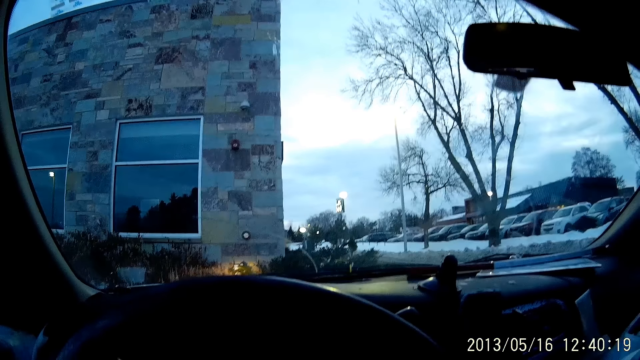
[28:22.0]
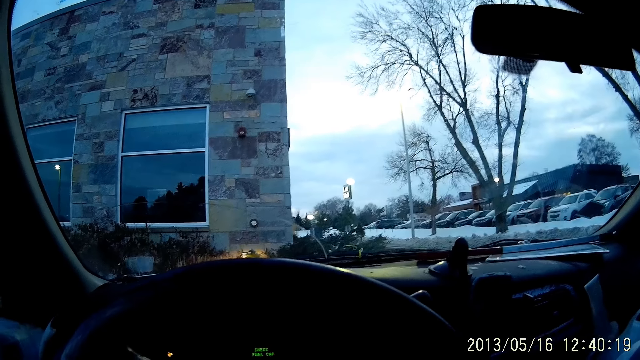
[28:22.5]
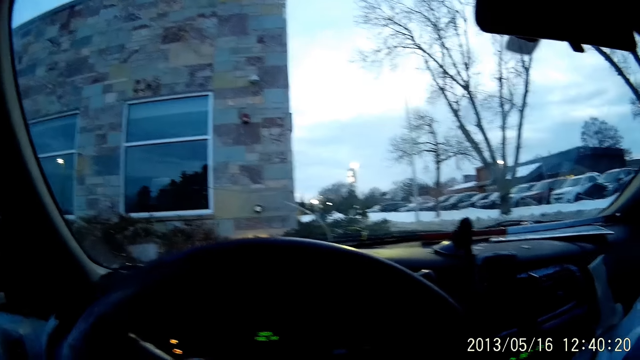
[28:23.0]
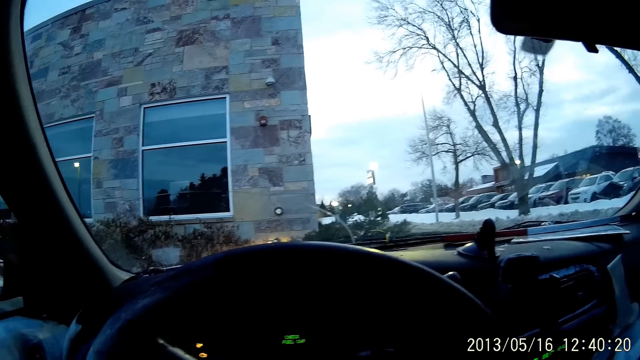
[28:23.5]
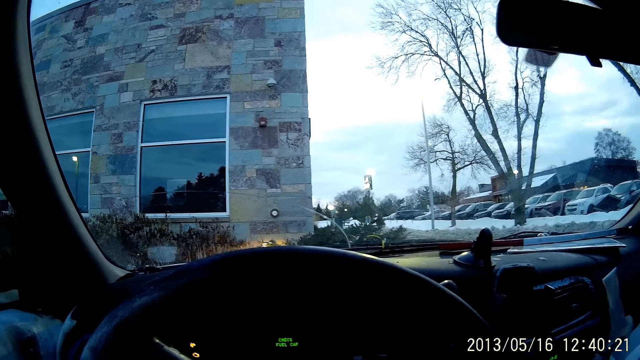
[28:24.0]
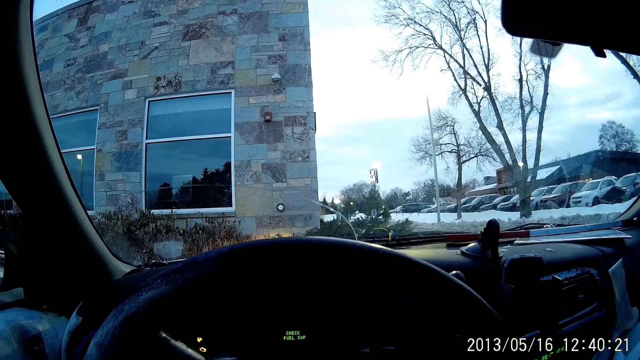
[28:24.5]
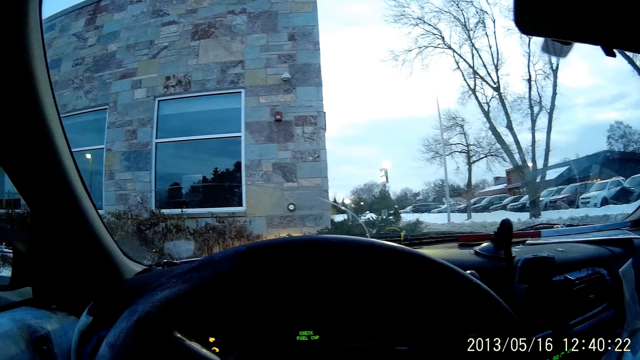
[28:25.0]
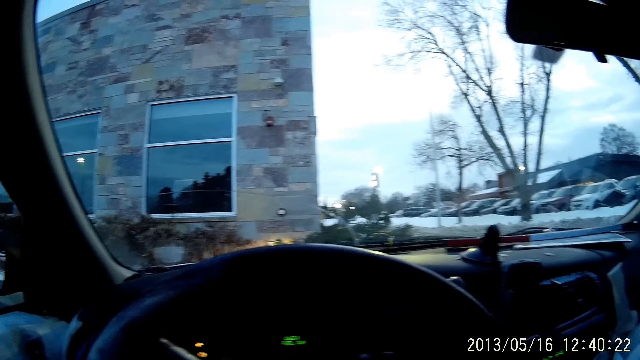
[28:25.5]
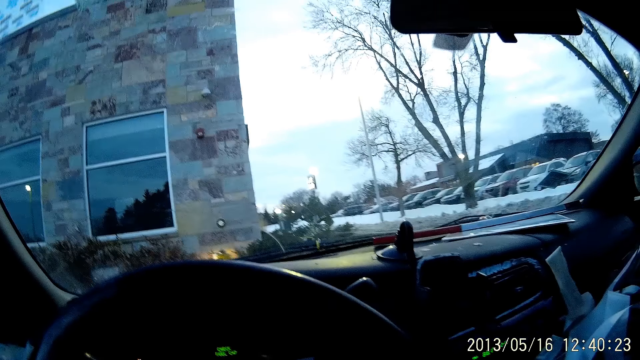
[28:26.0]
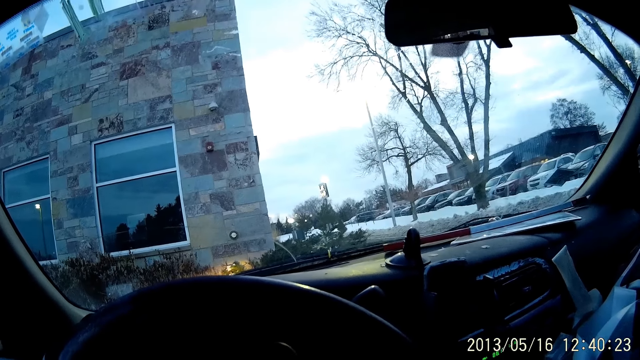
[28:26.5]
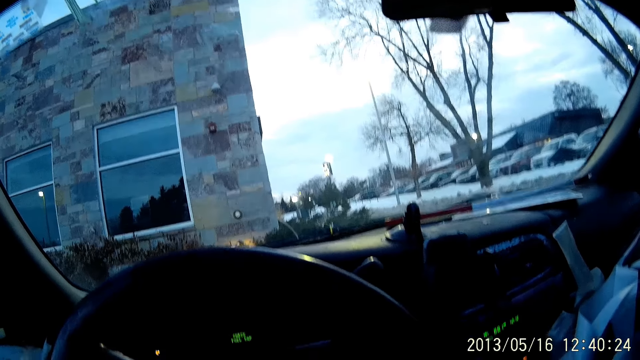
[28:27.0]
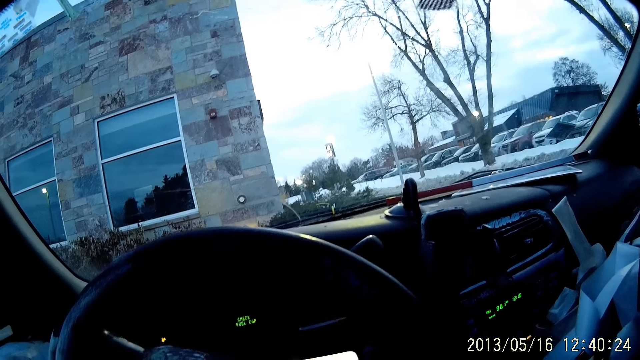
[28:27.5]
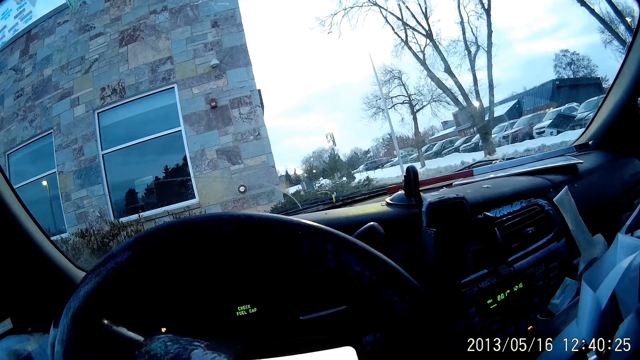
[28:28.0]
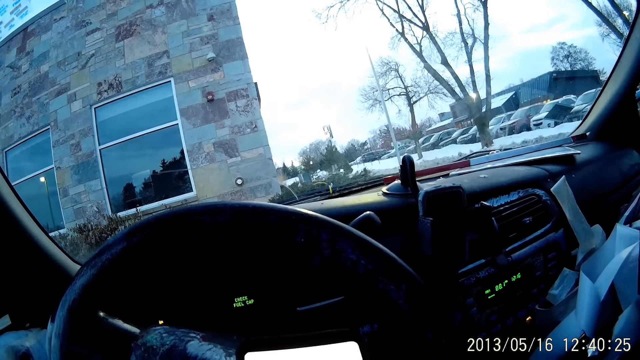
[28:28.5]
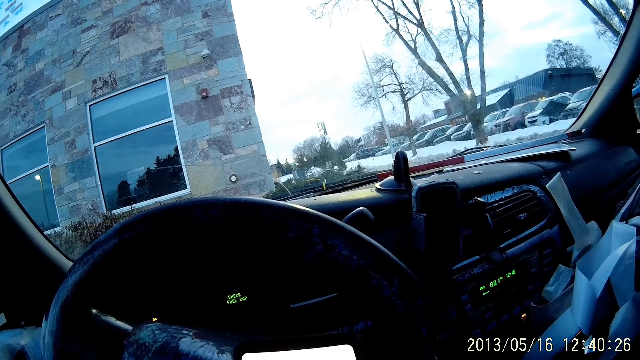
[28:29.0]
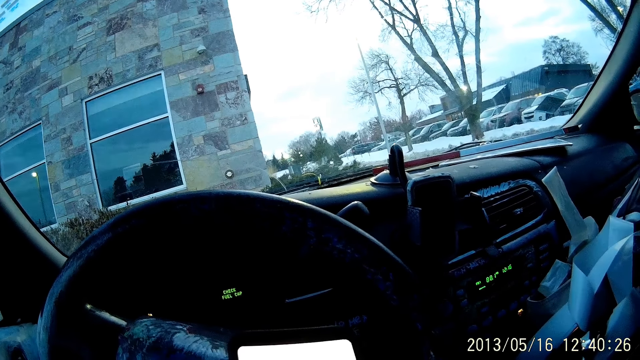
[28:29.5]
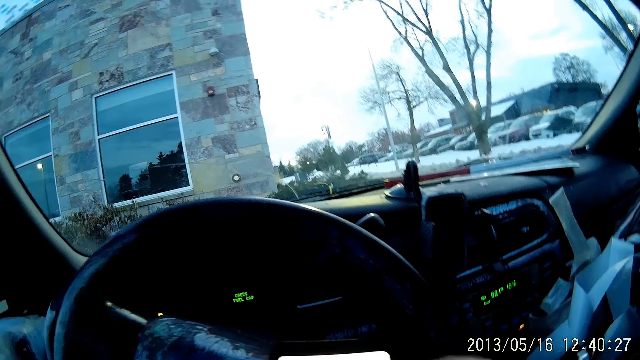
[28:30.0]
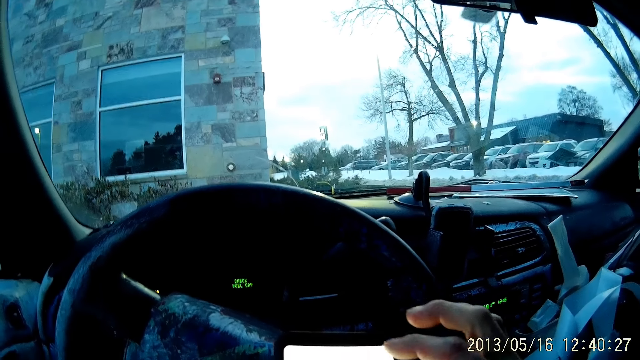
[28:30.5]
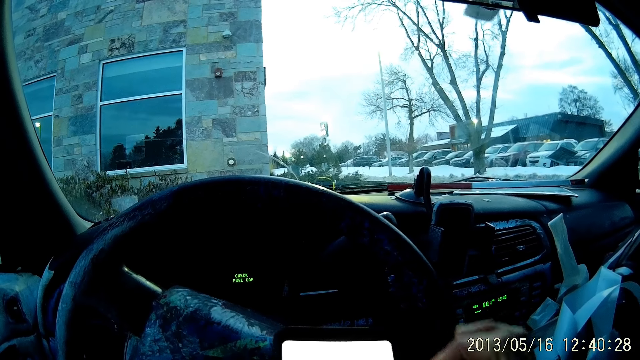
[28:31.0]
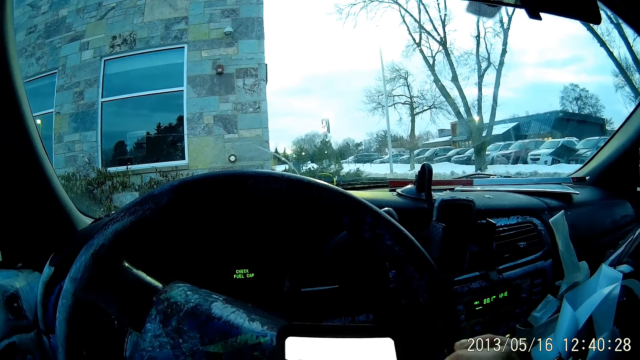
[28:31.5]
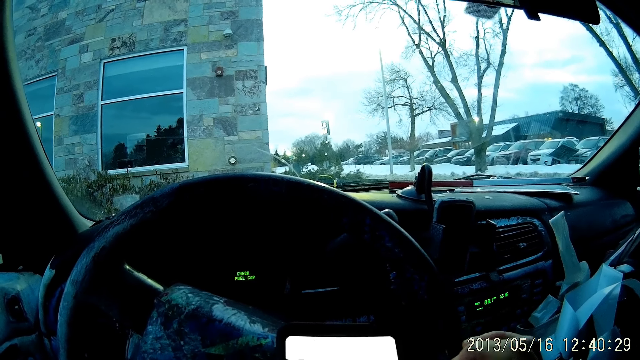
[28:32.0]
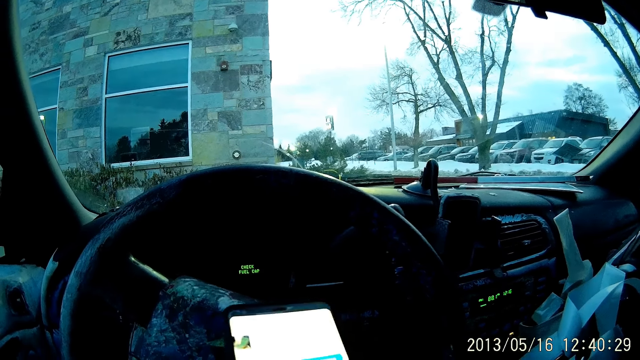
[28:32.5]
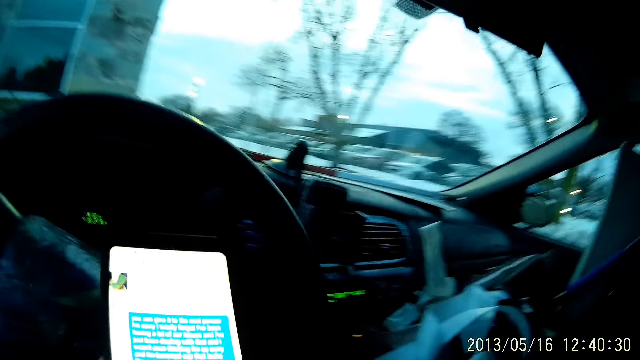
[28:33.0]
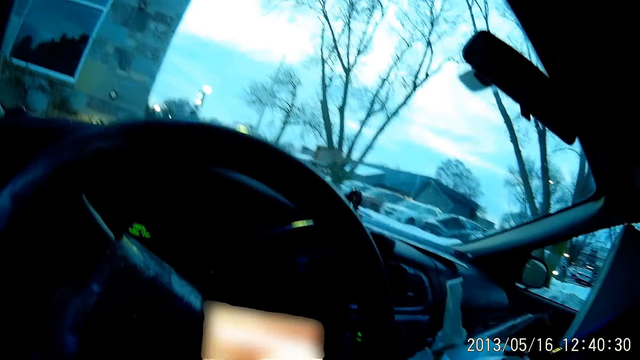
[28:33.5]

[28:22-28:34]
The camera wearer looks around. They use the phone. They press the phone with the right hand.

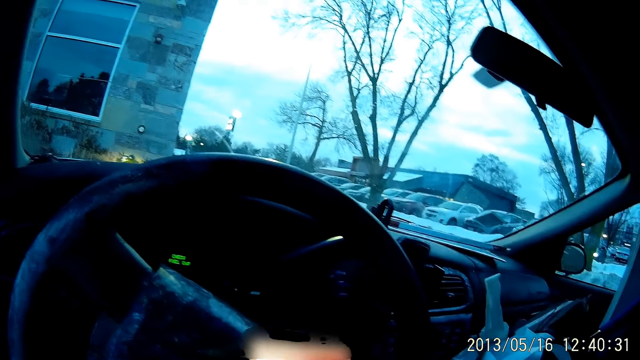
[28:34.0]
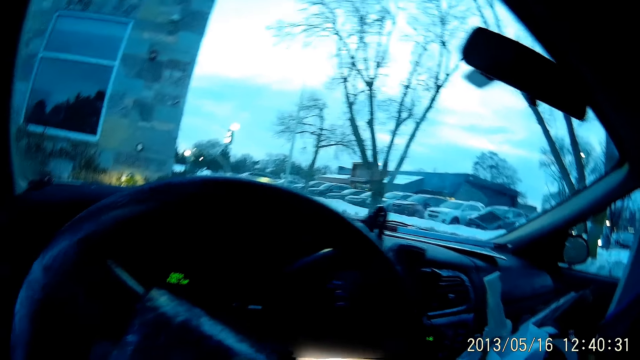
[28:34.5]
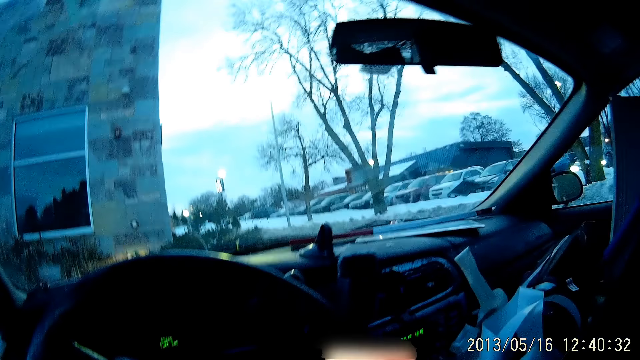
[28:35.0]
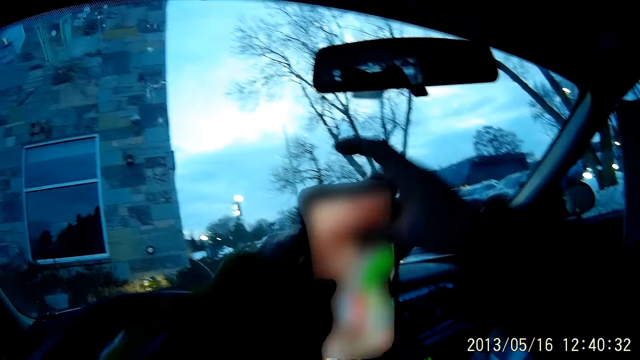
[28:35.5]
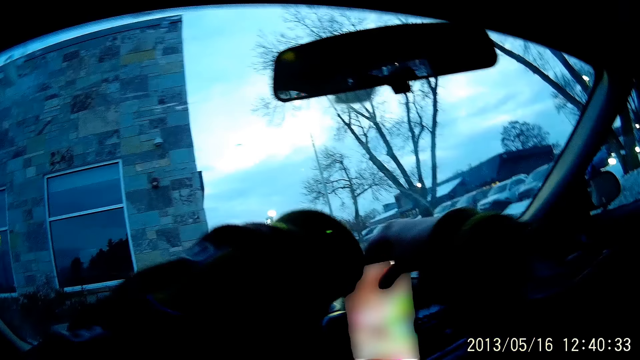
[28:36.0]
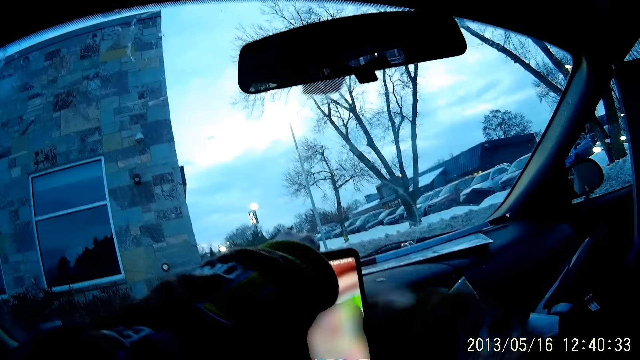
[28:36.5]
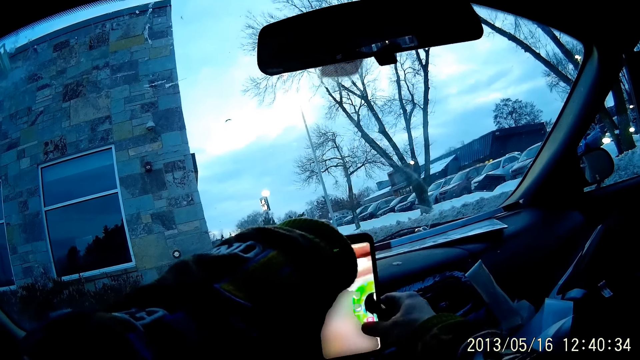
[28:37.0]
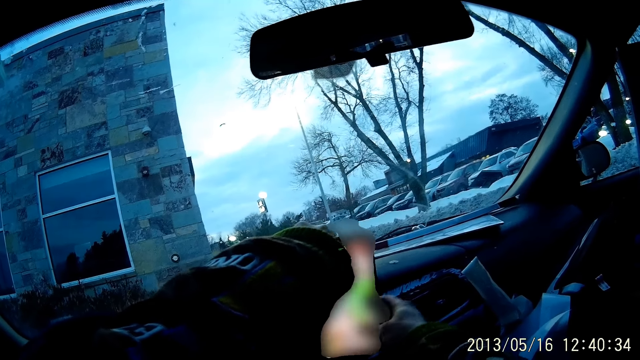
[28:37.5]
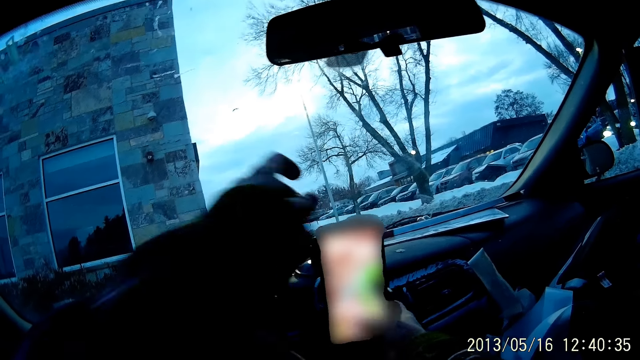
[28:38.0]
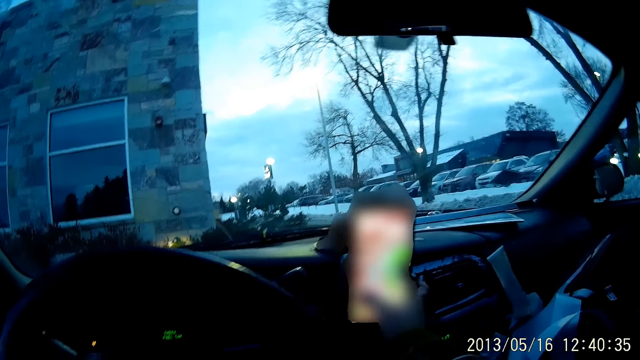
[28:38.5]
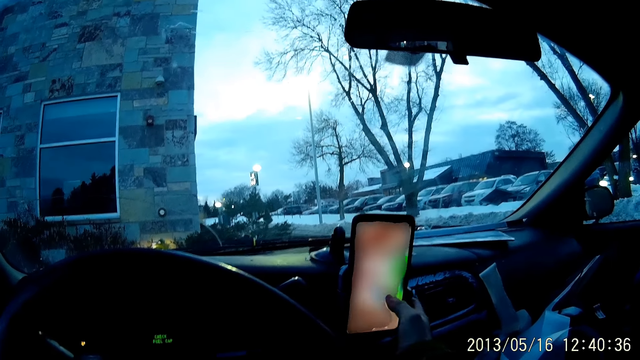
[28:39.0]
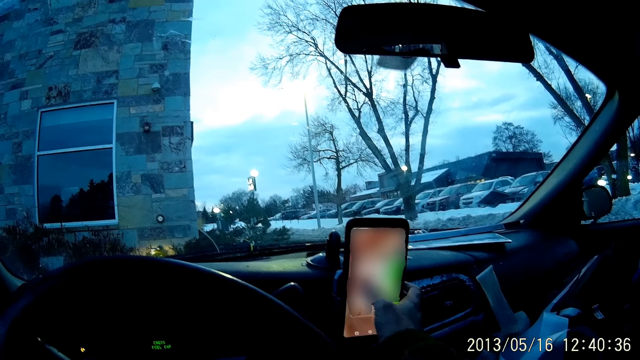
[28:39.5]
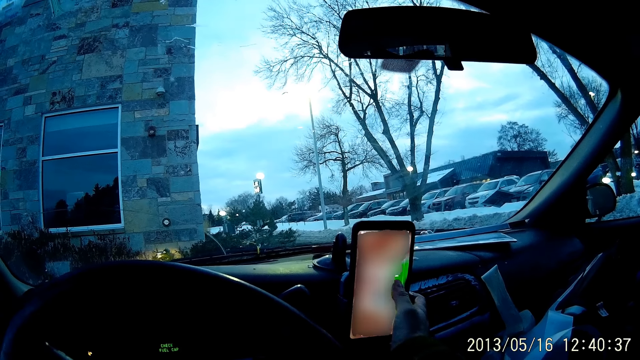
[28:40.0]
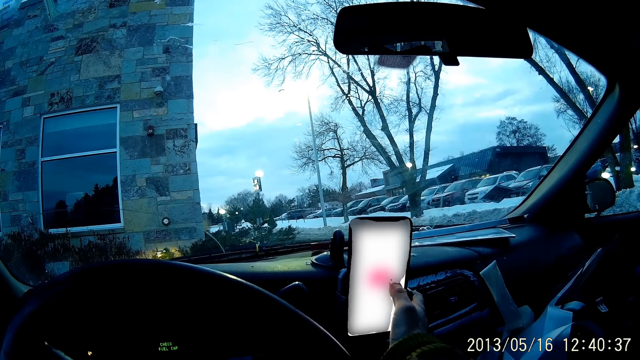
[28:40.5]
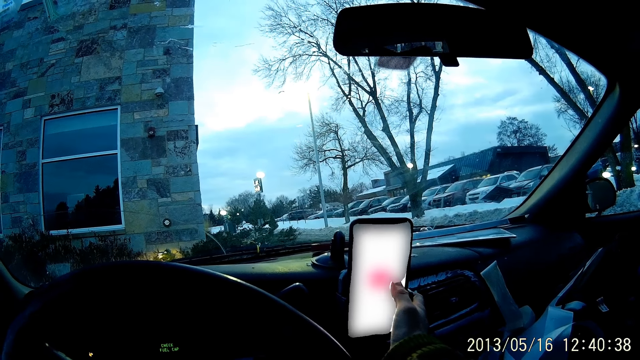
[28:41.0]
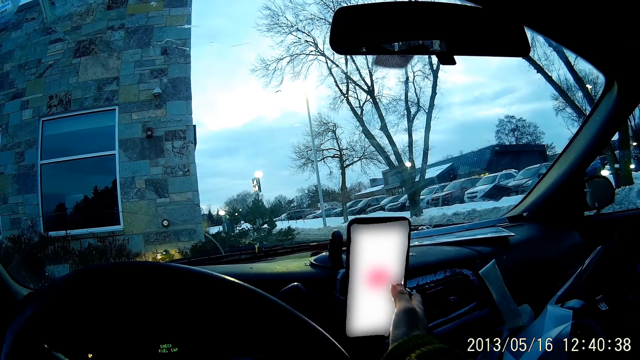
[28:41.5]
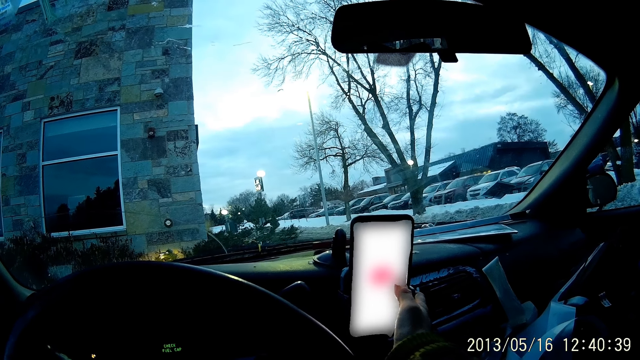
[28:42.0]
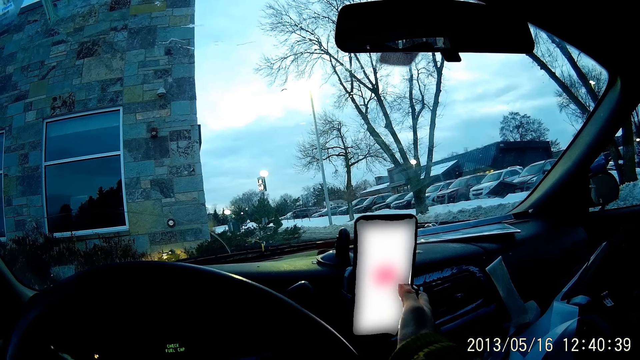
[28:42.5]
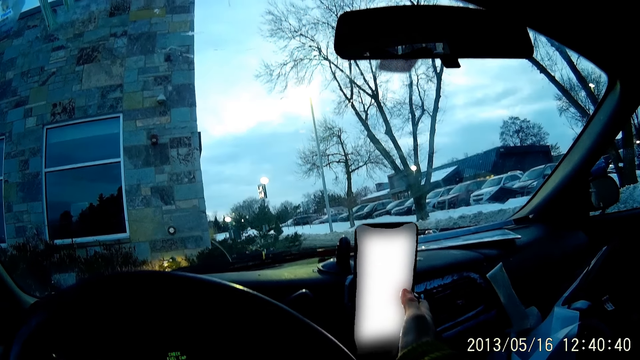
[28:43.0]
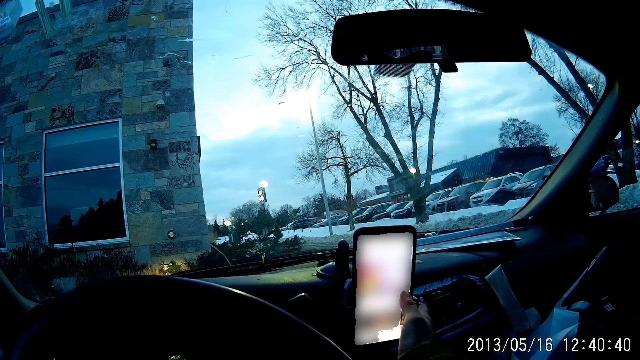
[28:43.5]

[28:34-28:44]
The camera wearer places the phone on a phone hanger with both hands. He operates the phone on the hanger with his right hand.
